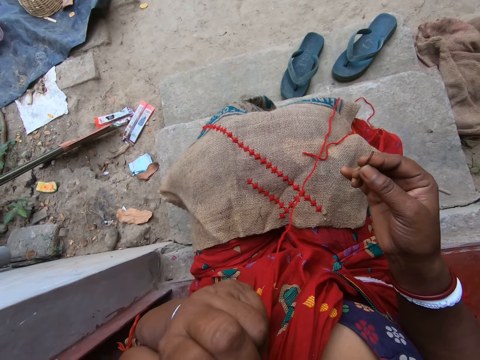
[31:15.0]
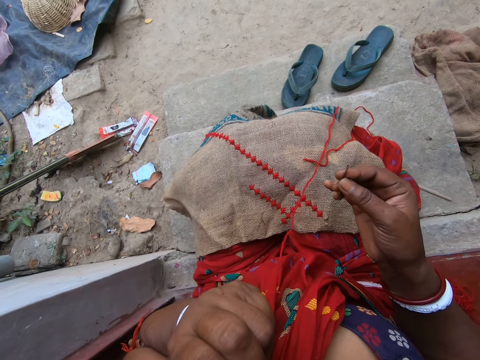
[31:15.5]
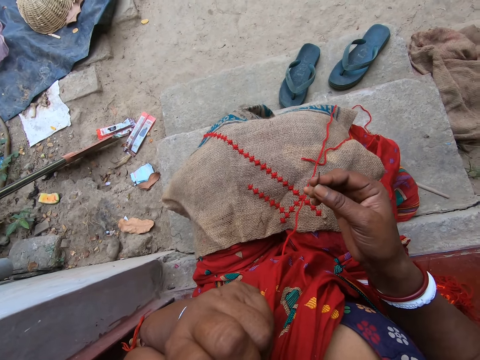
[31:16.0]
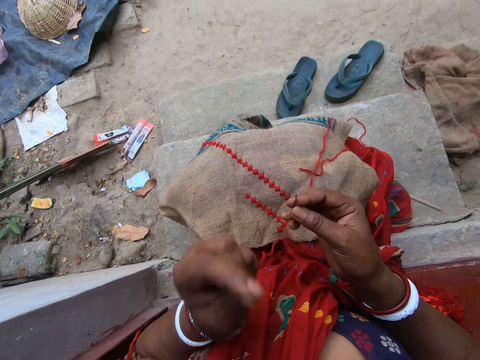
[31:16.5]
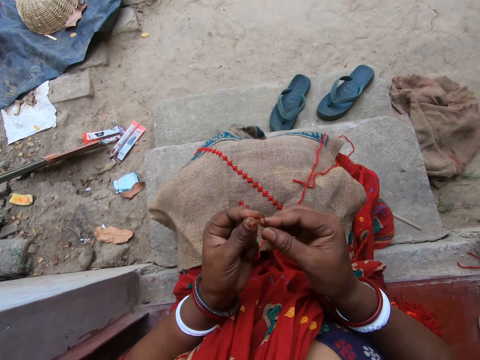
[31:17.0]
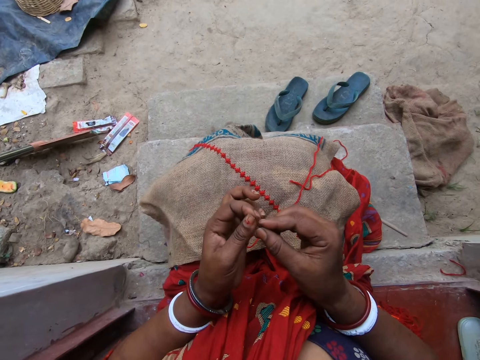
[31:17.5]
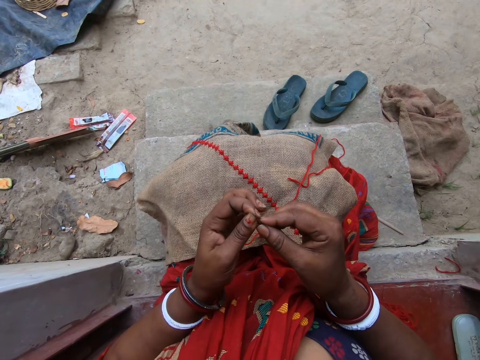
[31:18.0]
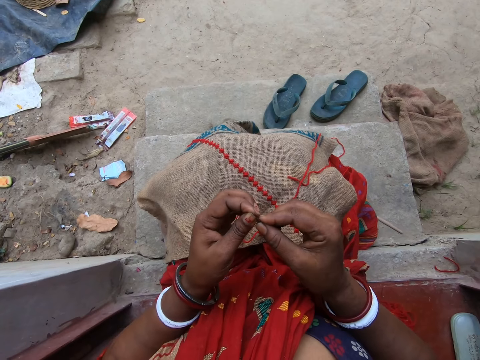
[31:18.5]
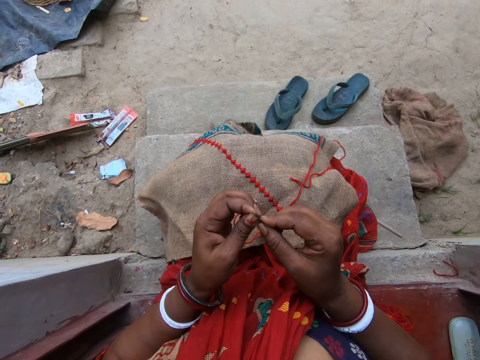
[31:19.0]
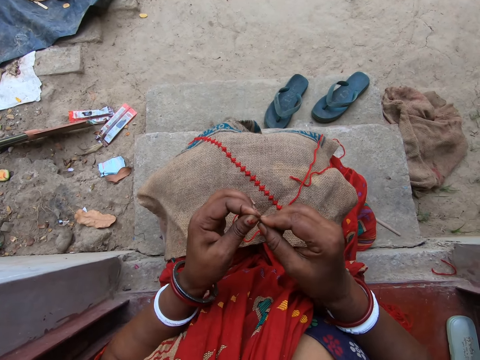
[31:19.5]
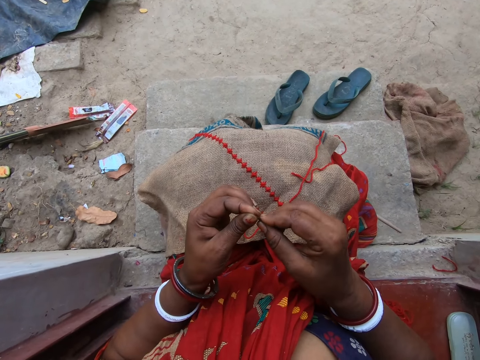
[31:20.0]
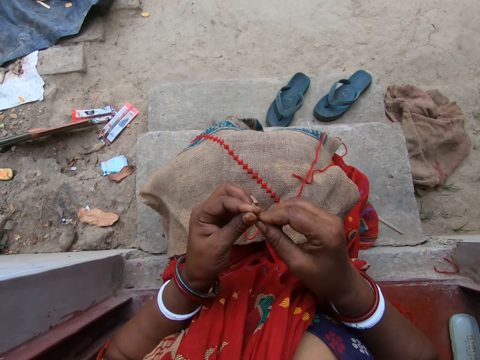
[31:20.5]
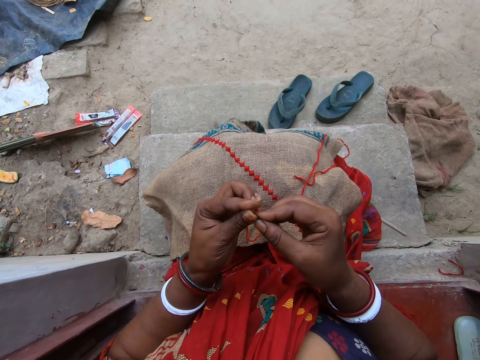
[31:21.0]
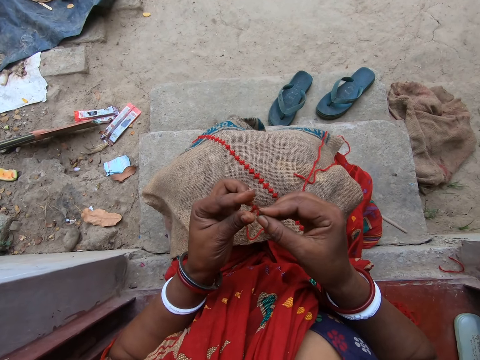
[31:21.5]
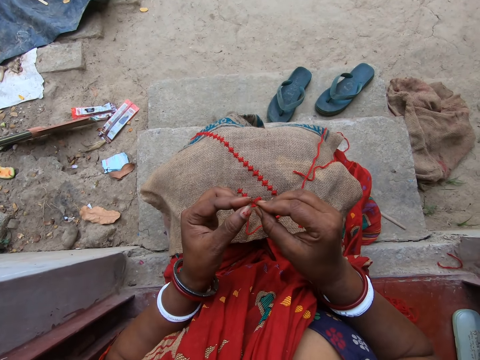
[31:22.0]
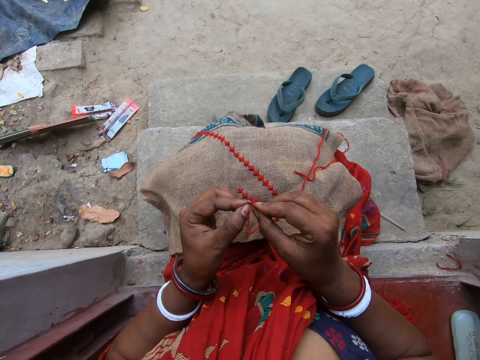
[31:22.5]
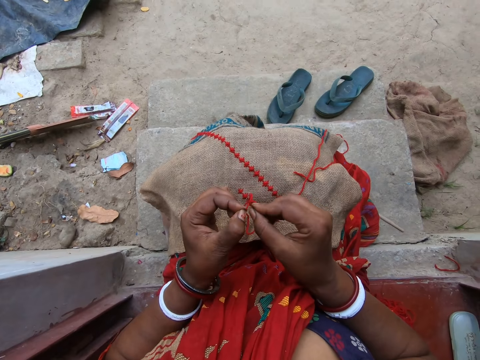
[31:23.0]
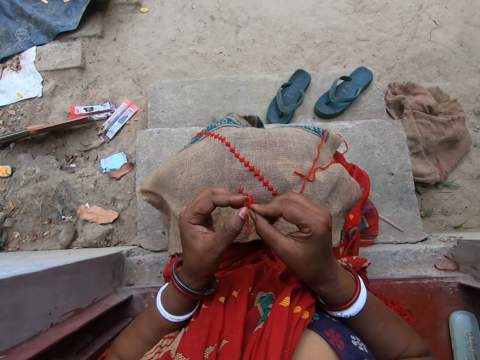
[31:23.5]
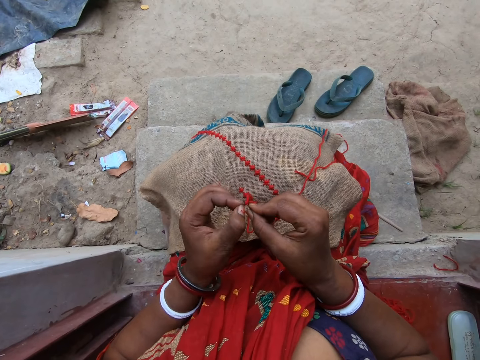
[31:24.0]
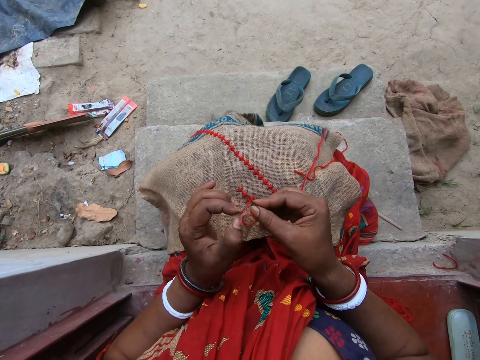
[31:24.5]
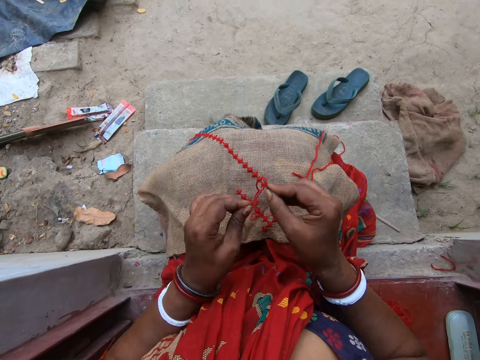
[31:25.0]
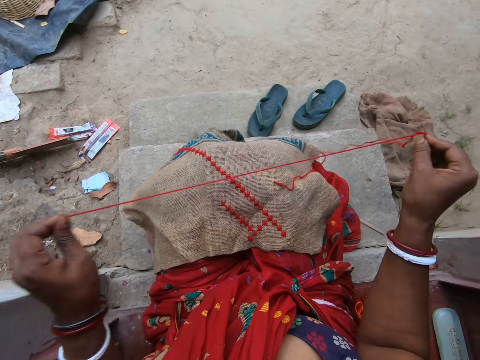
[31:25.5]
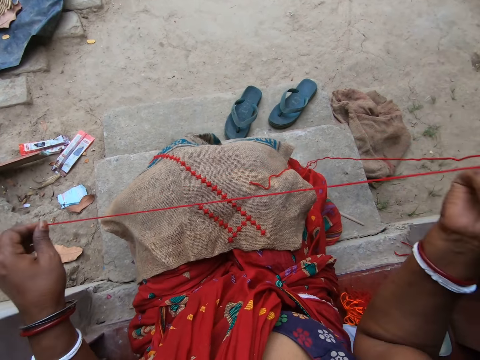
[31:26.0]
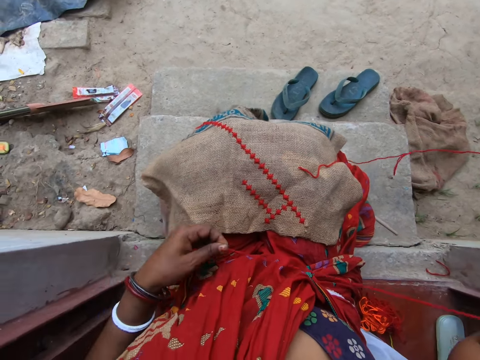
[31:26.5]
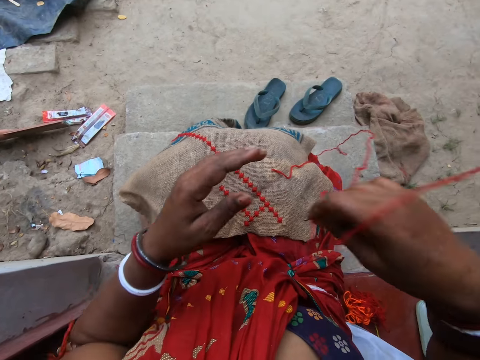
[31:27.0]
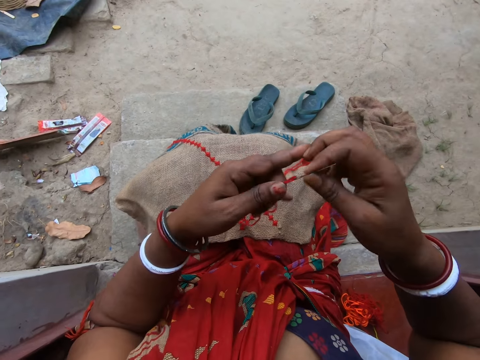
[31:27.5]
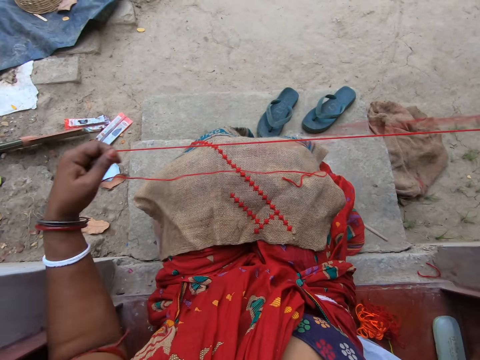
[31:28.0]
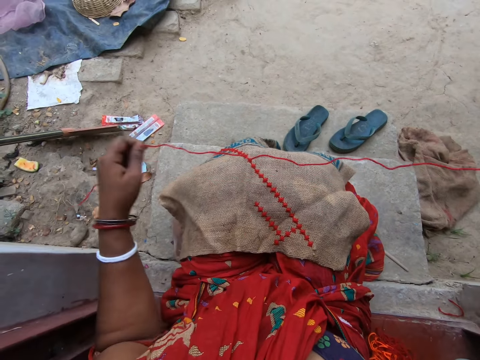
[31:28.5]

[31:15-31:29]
The camera wearer inserts the red thread in her left hand into the eye of the needle in her right hand. She straightens the thread.

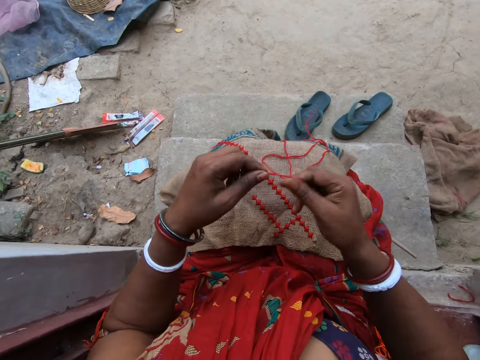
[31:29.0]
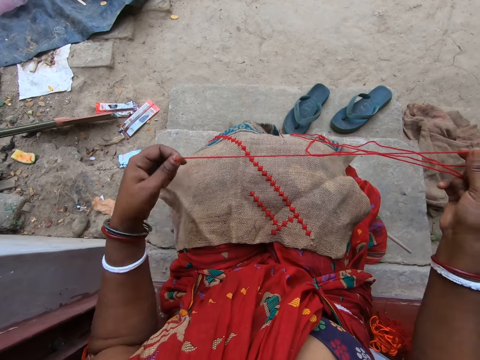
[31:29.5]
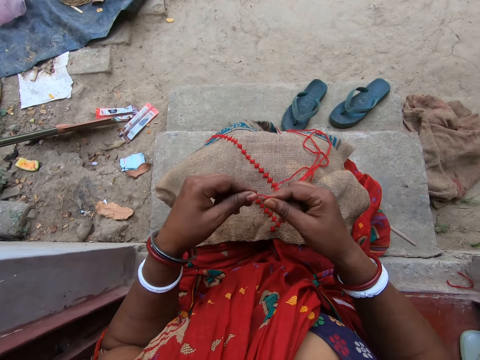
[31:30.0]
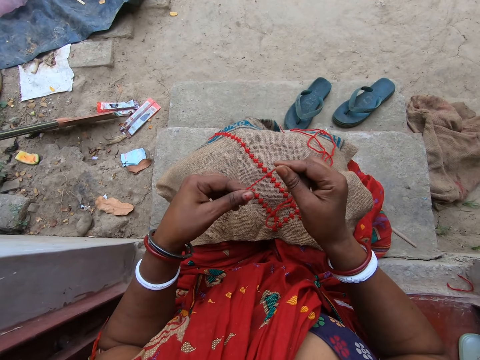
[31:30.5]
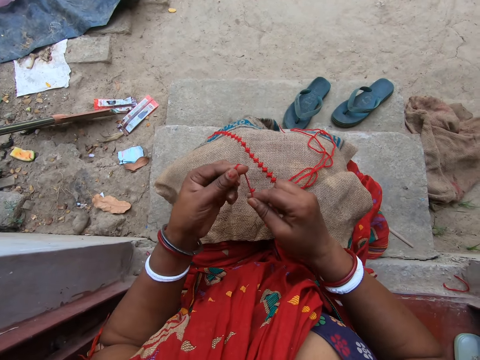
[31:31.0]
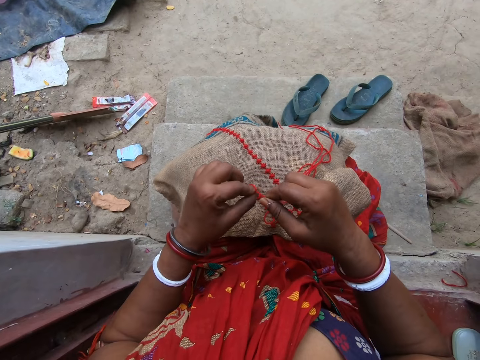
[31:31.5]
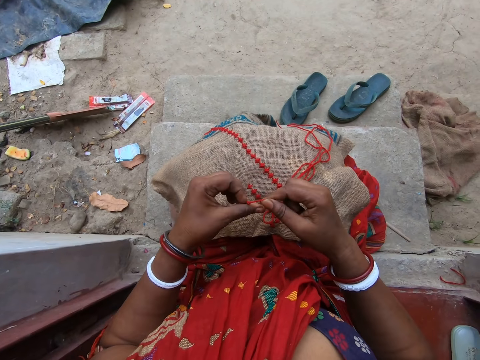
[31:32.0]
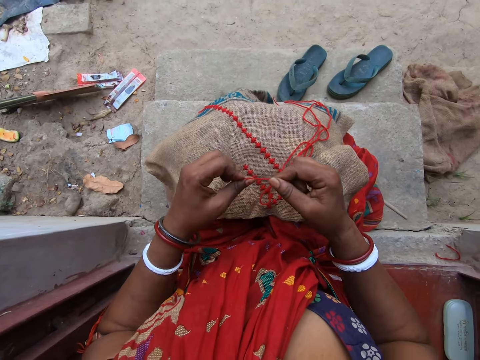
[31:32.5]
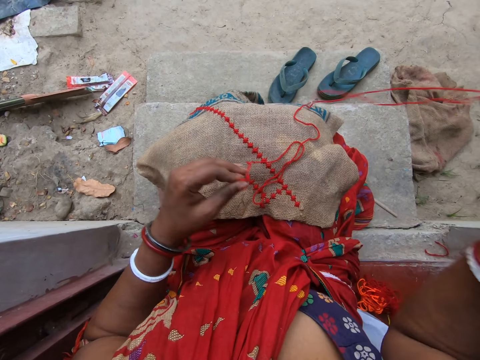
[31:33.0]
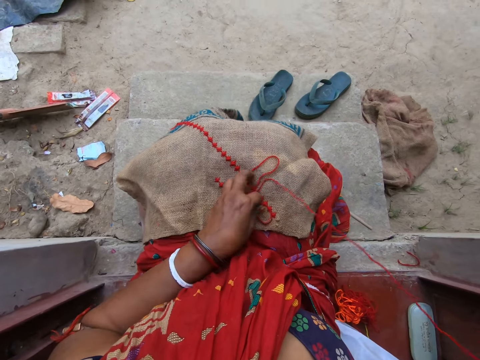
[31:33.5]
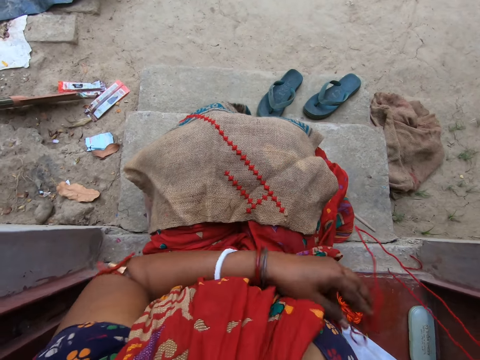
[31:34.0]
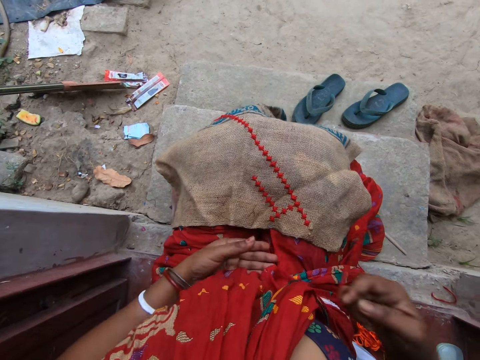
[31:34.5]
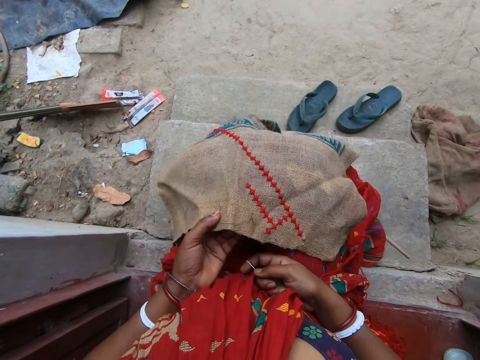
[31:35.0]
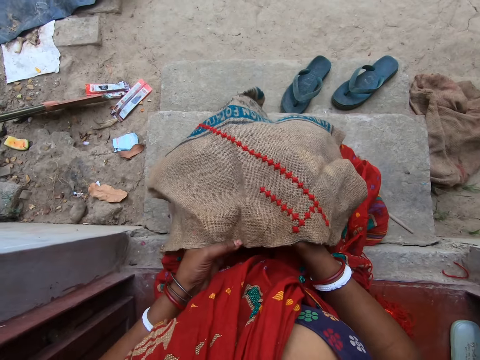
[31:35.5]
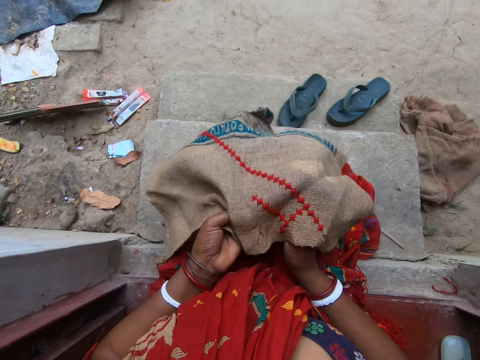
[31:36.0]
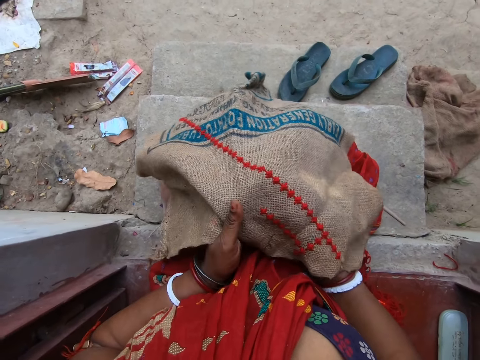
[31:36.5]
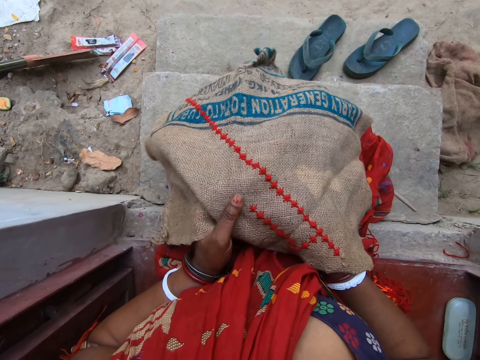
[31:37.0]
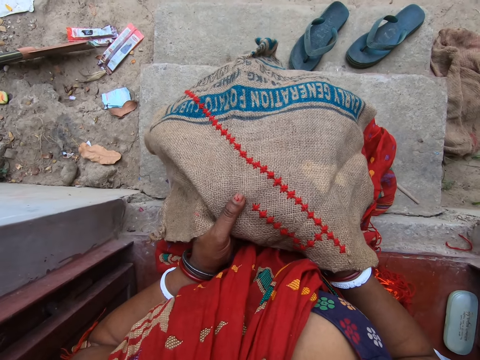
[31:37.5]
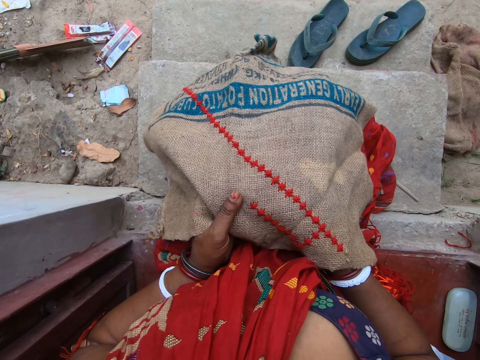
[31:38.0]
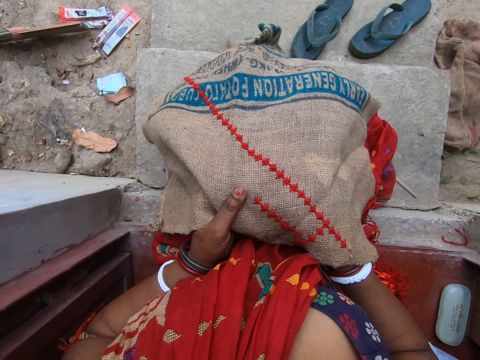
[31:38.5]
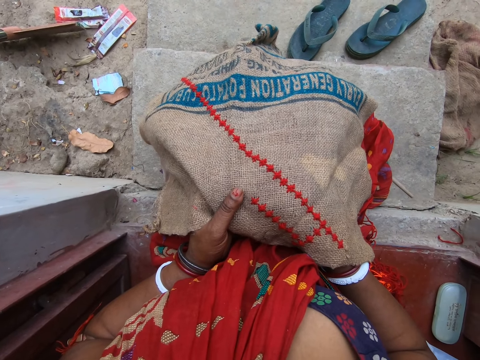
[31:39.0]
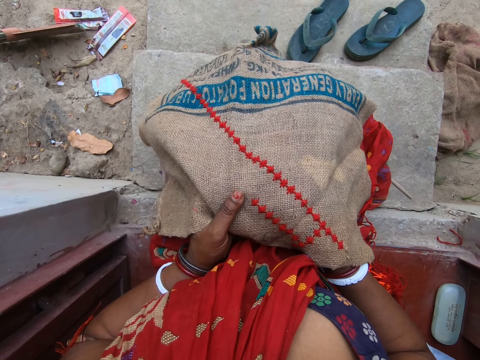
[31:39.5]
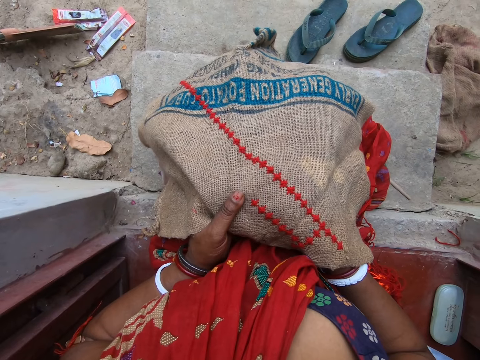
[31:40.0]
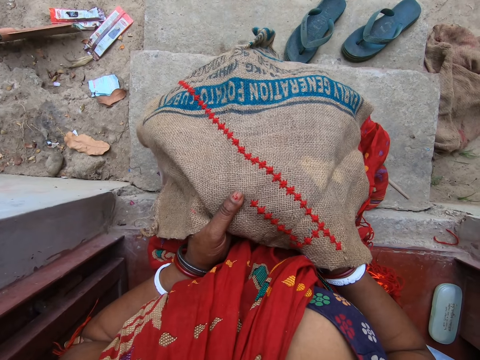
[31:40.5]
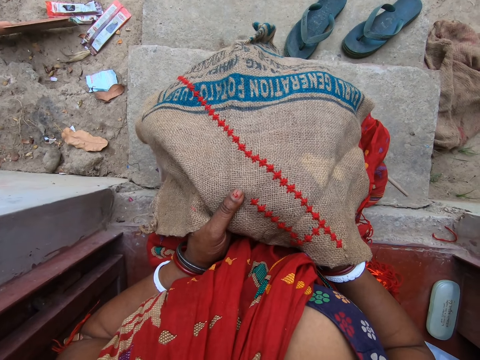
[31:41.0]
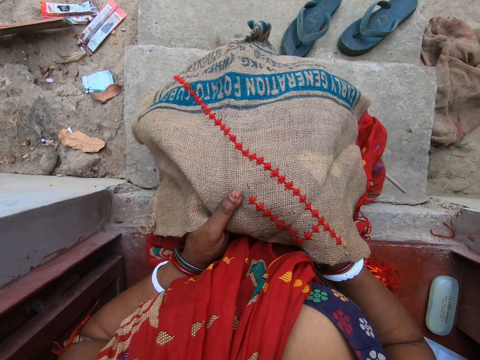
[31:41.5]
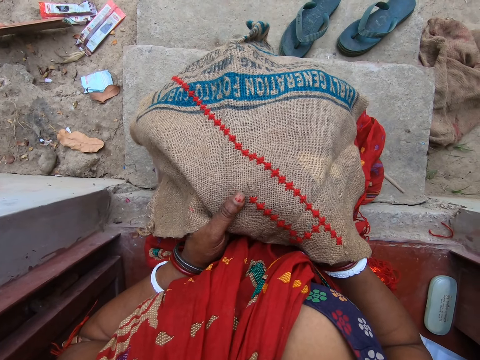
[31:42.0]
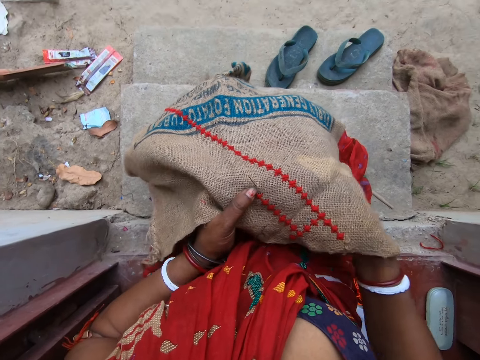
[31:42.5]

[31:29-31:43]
The camera wearer holds the thread in her left hand with her right hand. She tangles the thread with her hands. She tightens the thread. She pulls the thread with the needle in her right hand. She picks up the thread on the cloth on her lap with her left hand. She moves the thread from the cloth on her lap with her left hand. She moves the fabric. She holds the cloth with her left hand. She puts her right hand under the cloth. She knits the fabric. She sews a design on the cloth with the needle and thread in her right hand.
